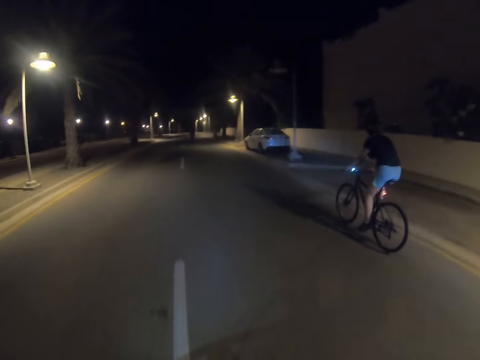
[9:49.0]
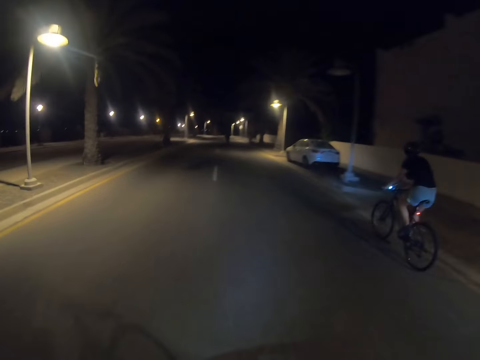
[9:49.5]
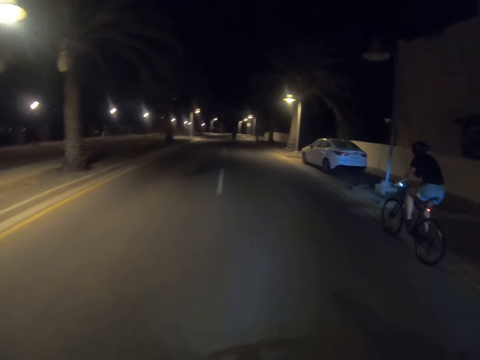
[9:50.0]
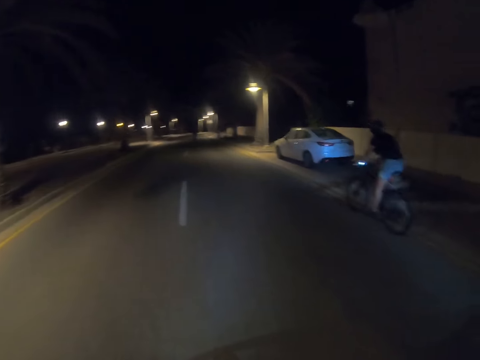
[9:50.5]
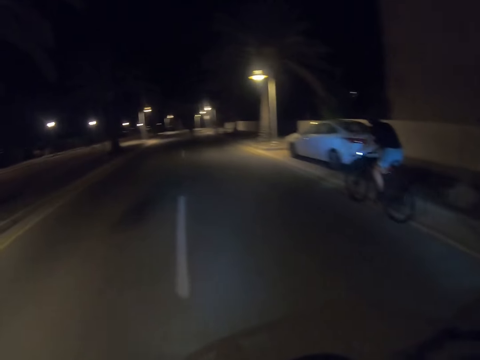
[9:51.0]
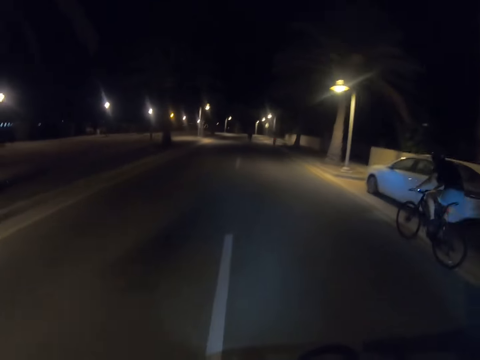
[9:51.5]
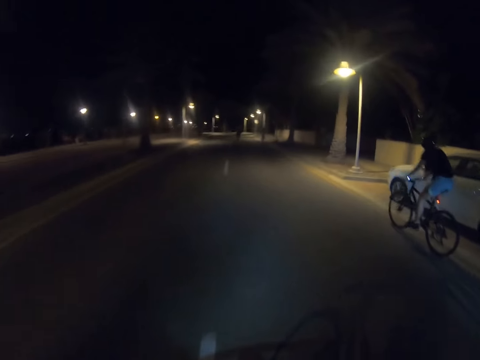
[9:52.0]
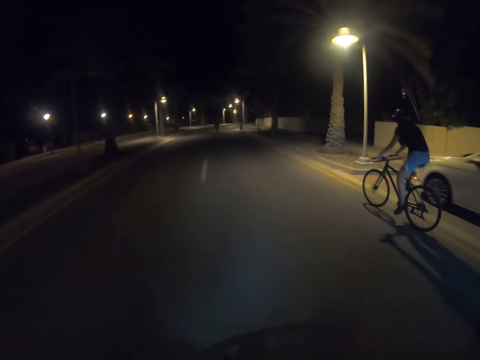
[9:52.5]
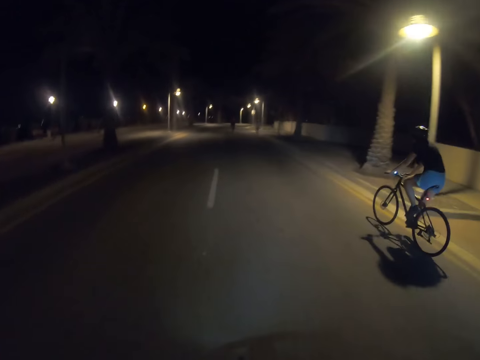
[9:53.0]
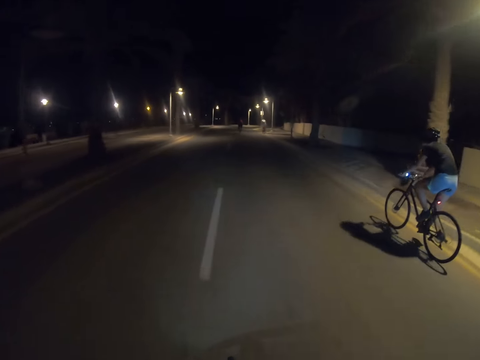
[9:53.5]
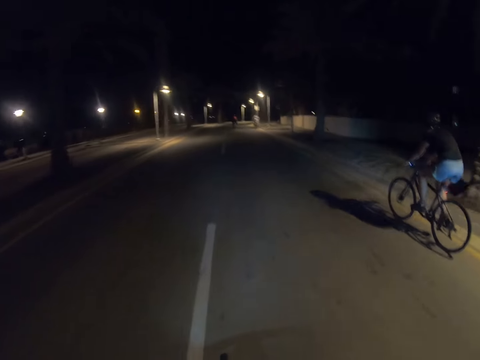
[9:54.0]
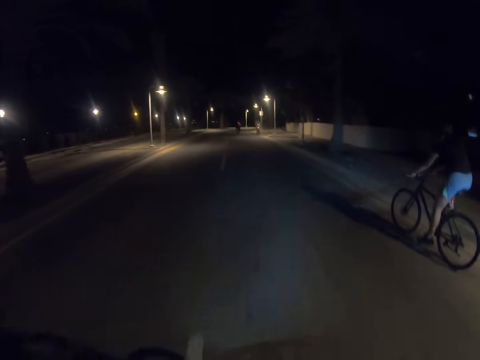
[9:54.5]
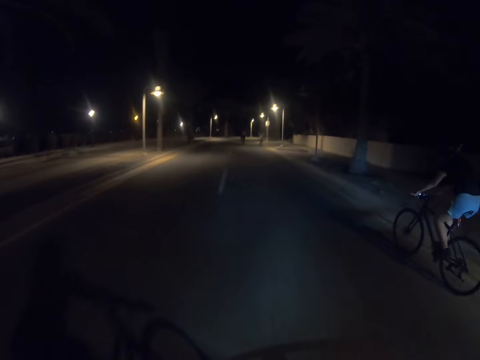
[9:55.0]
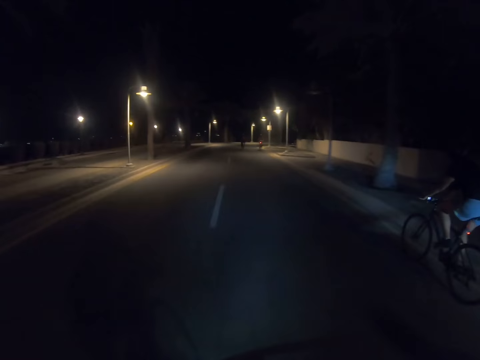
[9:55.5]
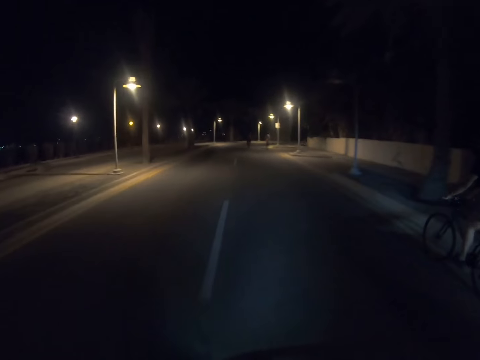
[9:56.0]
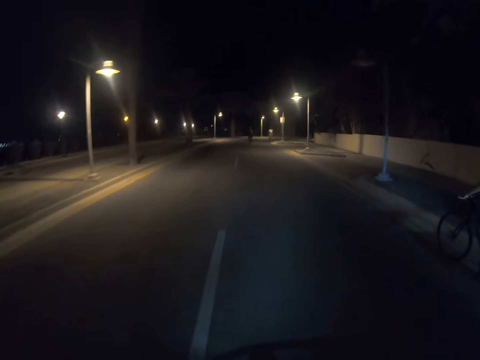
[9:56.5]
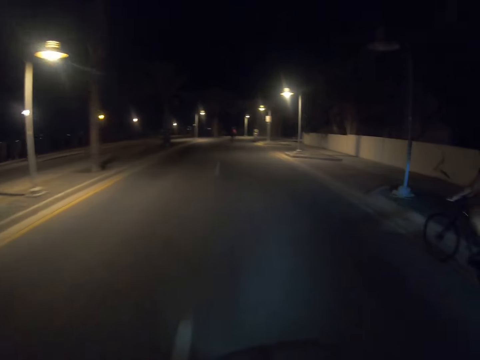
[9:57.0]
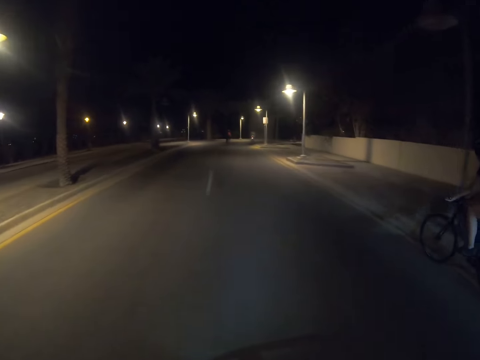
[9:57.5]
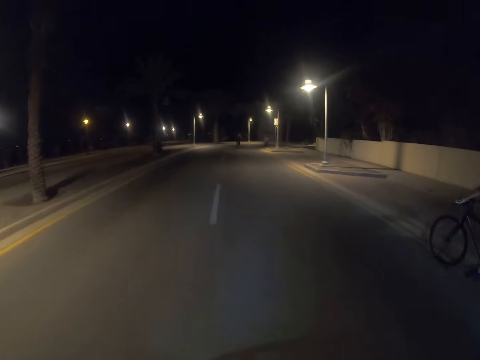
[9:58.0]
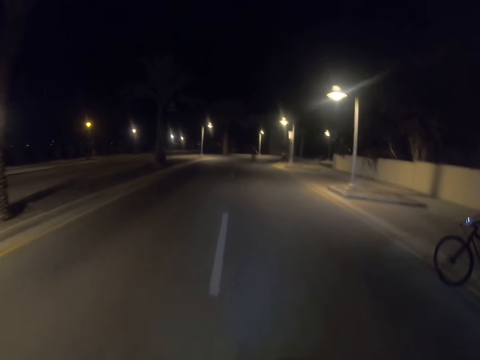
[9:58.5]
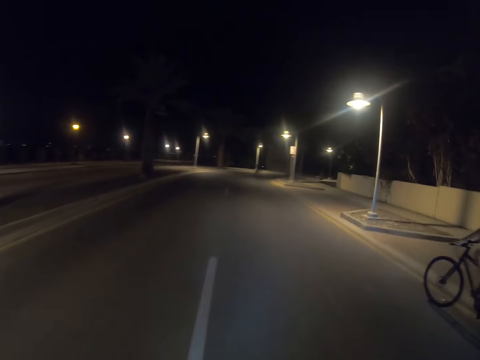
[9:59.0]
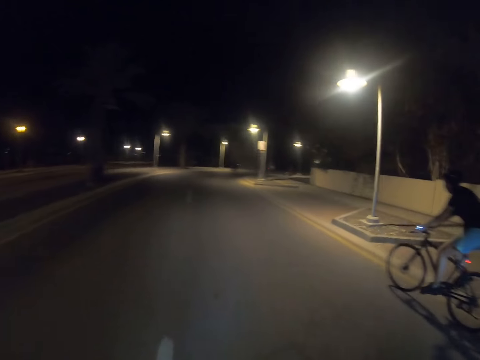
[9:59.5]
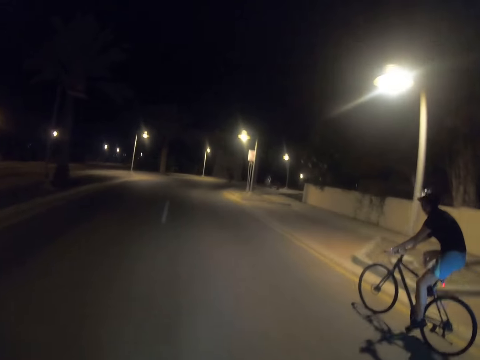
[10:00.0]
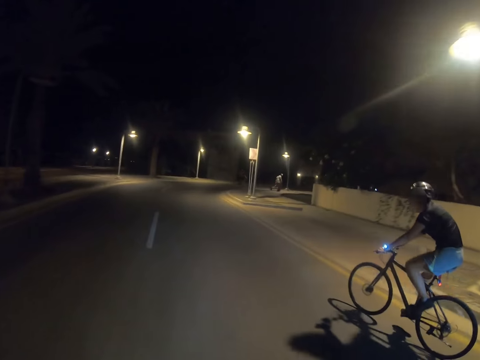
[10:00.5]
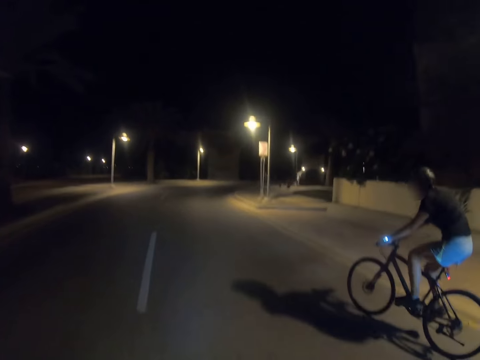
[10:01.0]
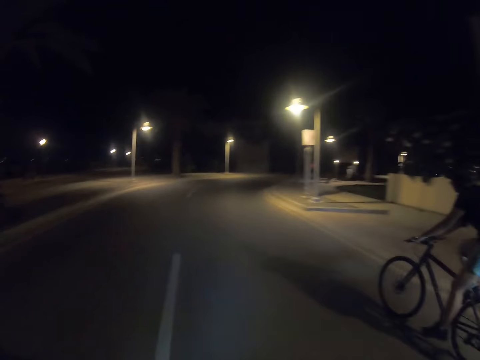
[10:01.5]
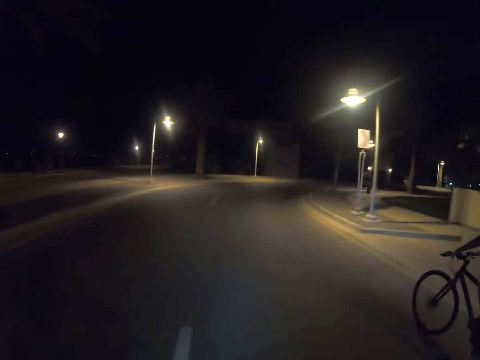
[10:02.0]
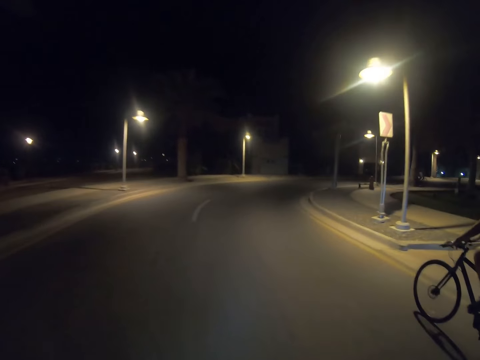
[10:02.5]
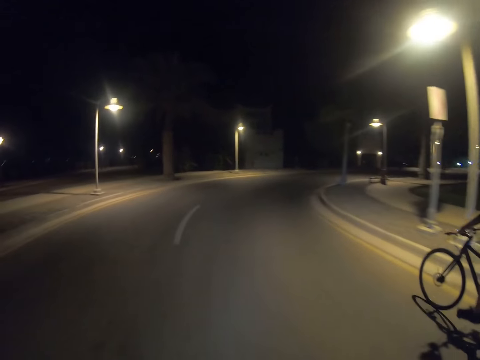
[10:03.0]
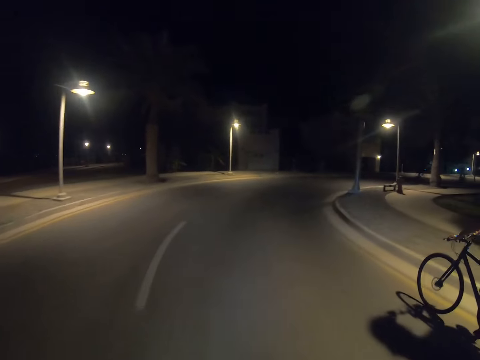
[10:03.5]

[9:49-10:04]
The camera wearer looks at a person. They look at the road. They look at the person.

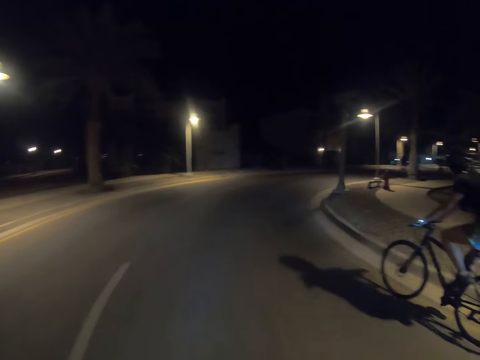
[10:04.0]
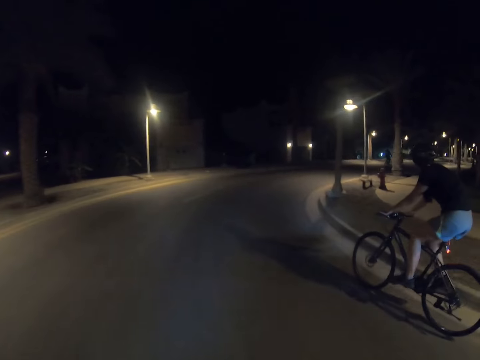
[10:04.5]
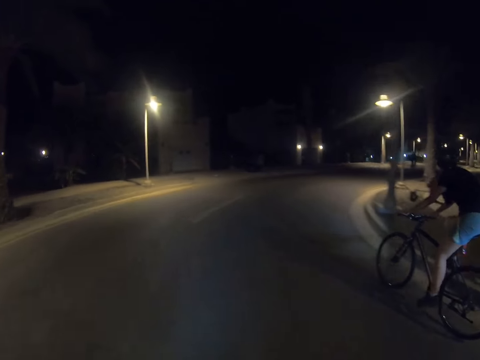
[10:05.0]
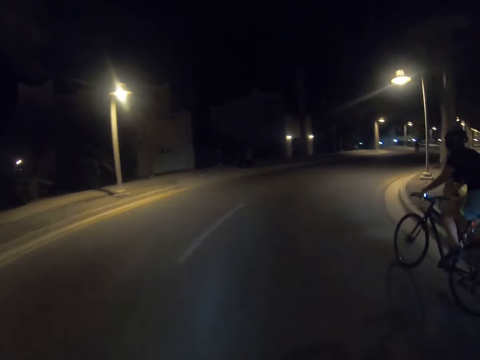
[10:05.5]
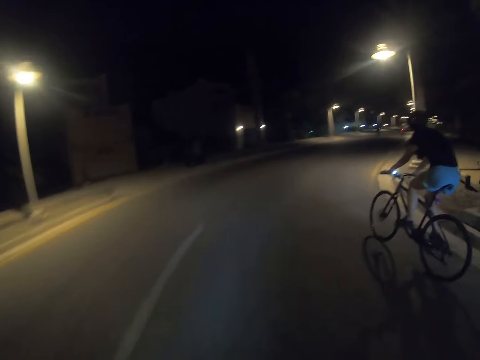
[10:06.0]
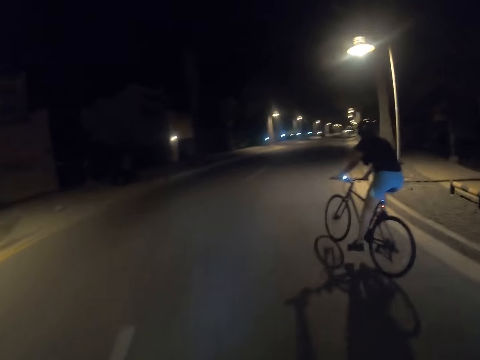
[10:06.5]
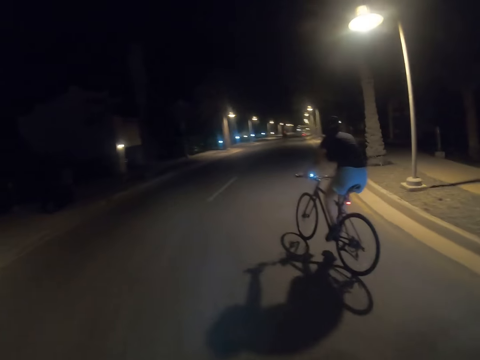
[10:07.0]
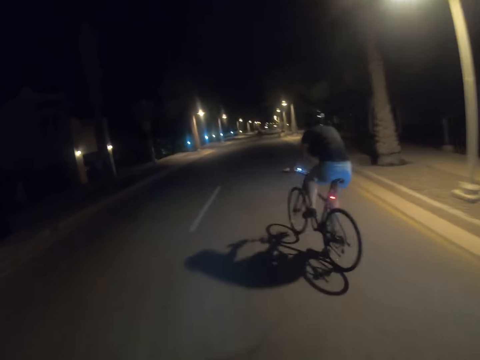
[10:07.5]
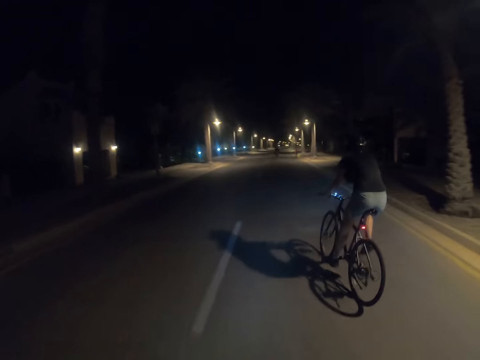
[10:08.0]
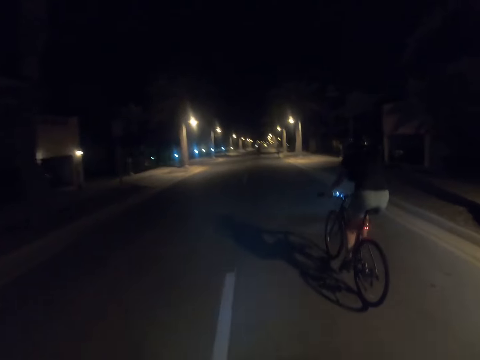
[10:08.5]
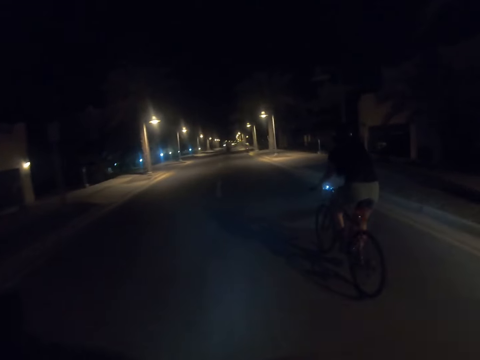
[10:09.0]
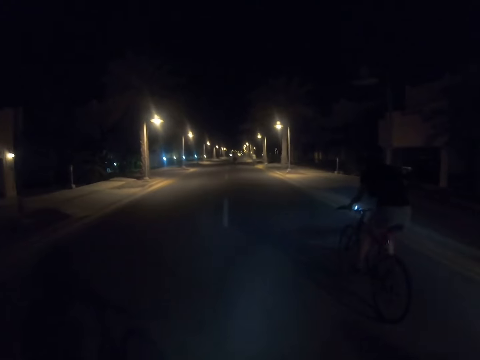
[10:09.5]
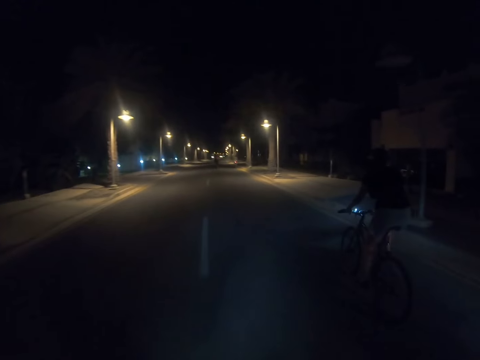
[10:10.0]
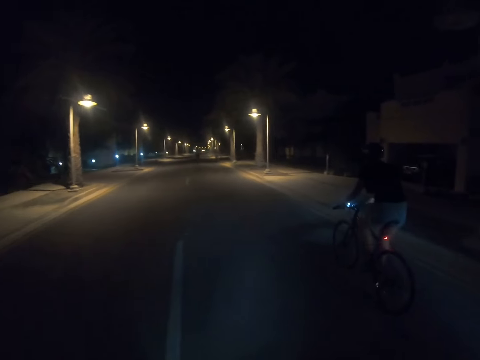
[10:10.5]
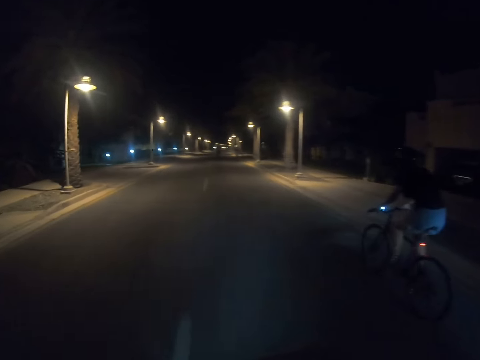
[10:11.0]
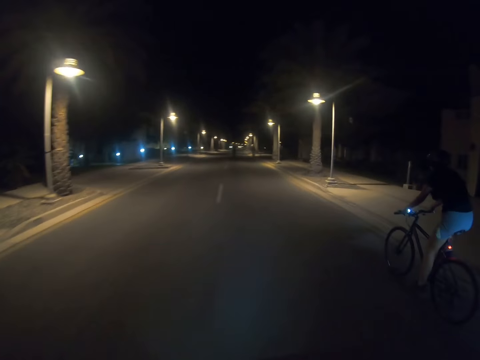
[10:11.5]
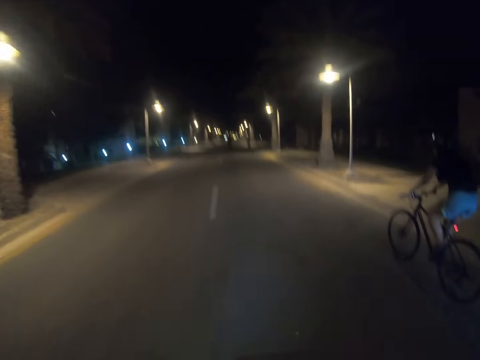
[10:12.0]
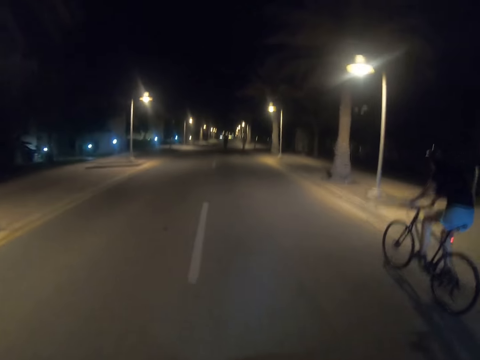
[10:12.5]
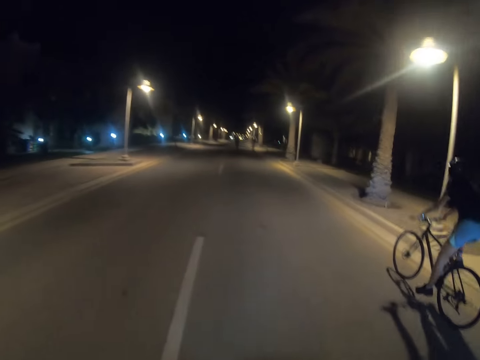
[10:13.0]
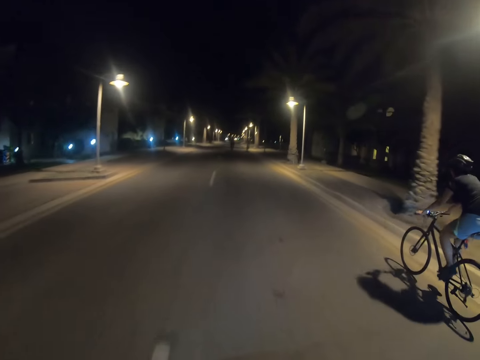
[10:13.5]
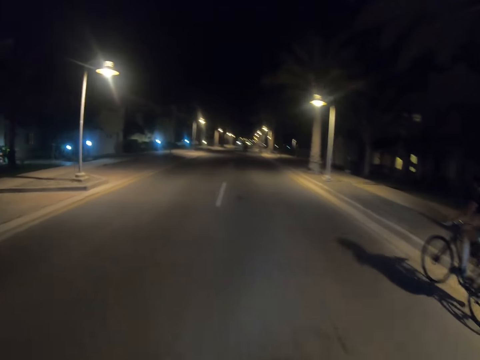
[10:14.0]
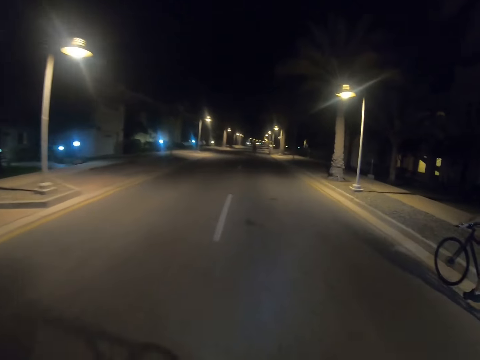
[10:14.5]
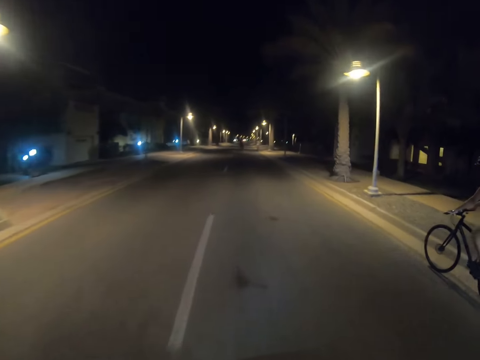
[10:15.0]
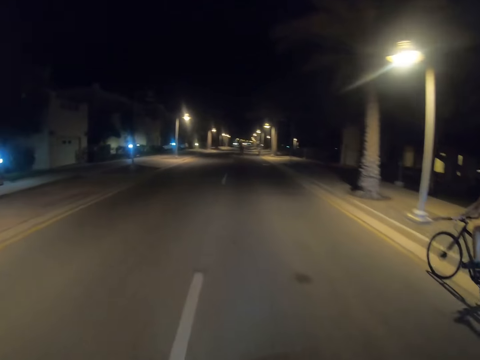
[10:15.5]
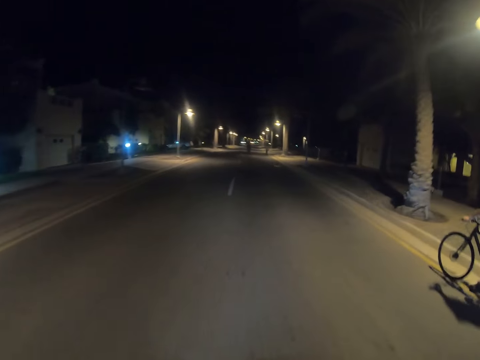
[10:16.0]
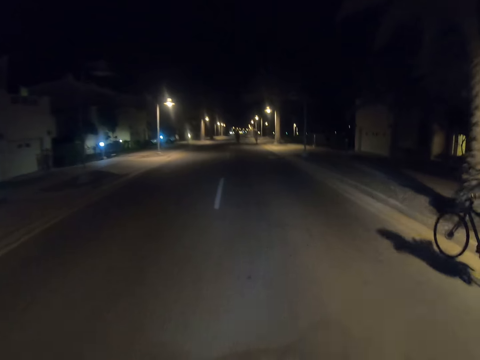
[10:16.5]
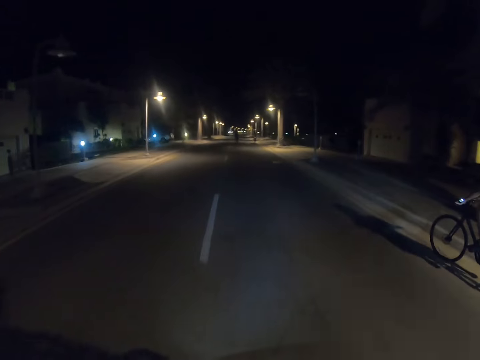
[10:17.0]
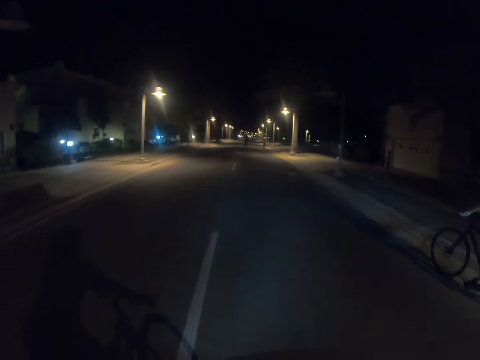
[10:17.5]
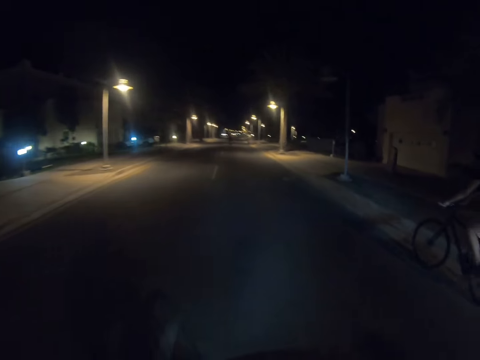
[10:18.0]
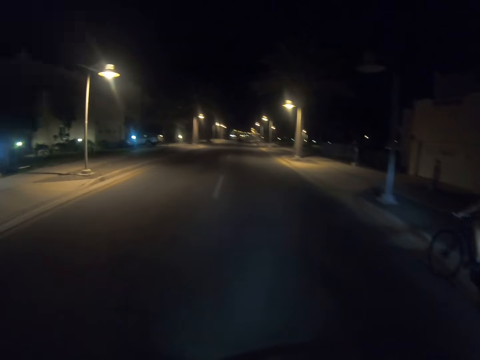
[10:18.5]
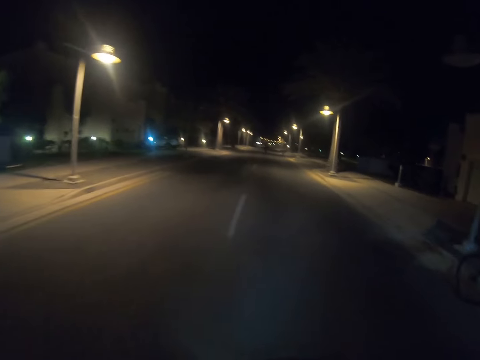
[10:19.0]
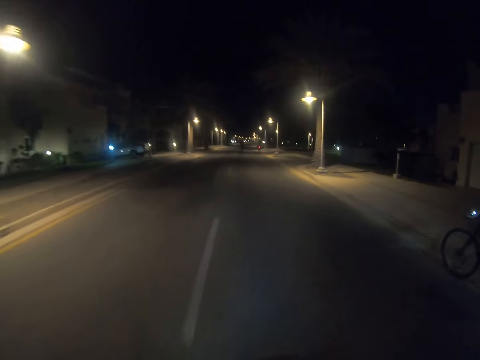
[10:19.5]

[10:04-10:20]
The camera wearer turns right. They look at the road.
